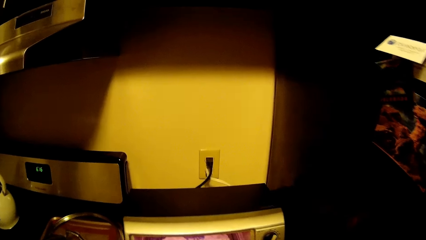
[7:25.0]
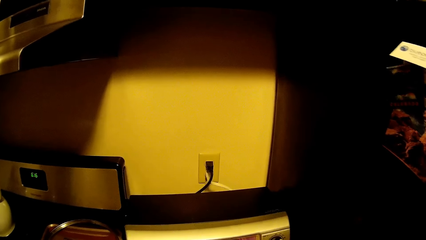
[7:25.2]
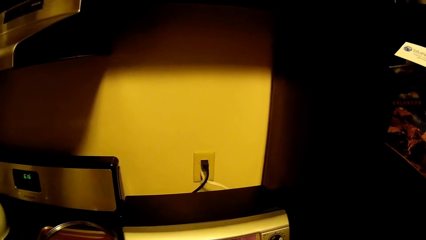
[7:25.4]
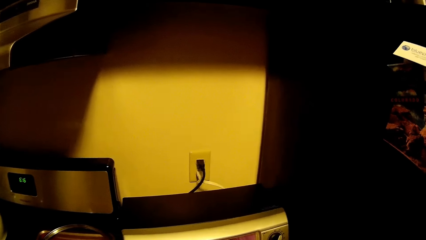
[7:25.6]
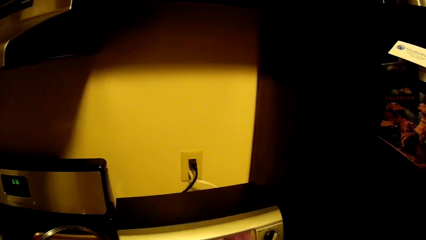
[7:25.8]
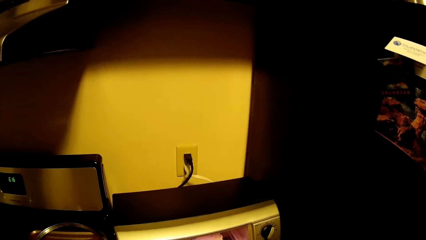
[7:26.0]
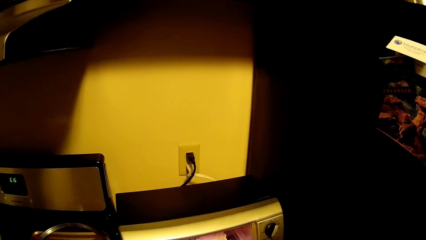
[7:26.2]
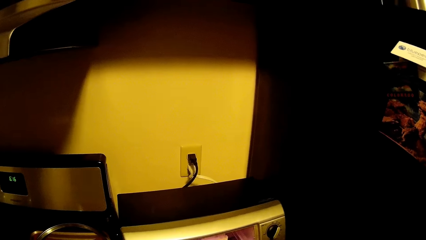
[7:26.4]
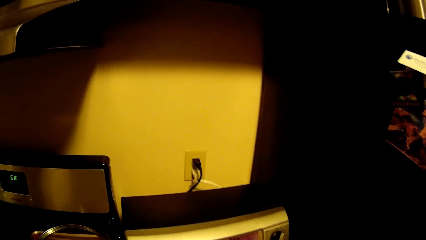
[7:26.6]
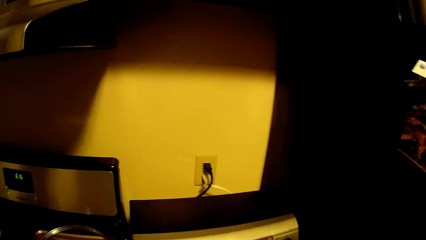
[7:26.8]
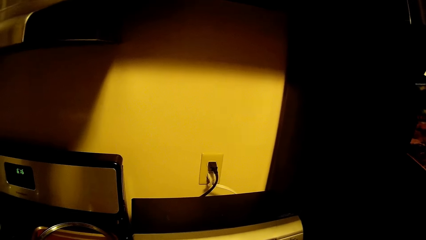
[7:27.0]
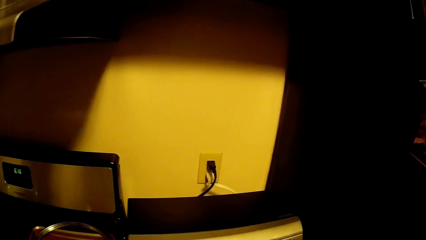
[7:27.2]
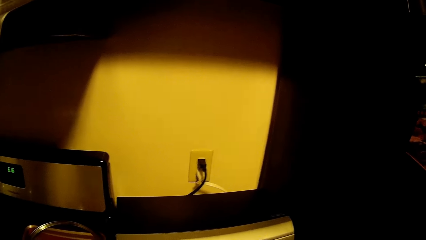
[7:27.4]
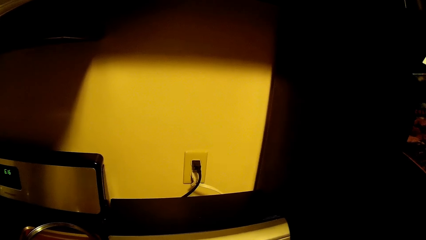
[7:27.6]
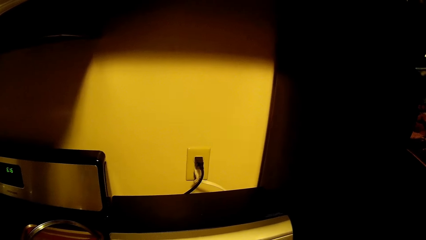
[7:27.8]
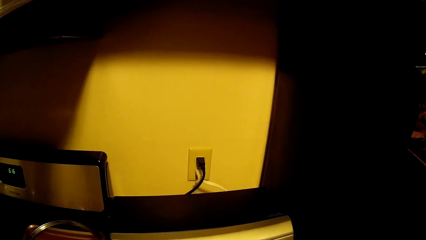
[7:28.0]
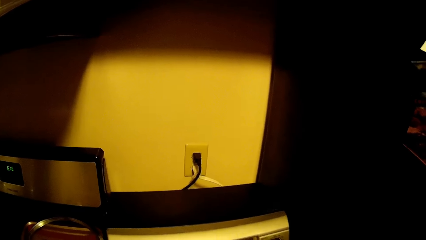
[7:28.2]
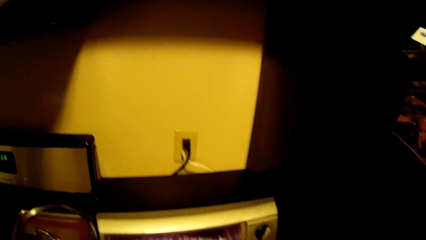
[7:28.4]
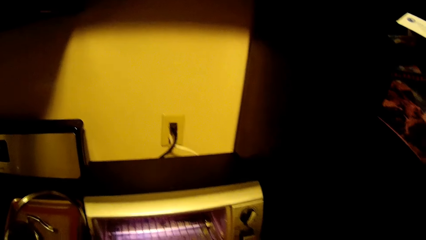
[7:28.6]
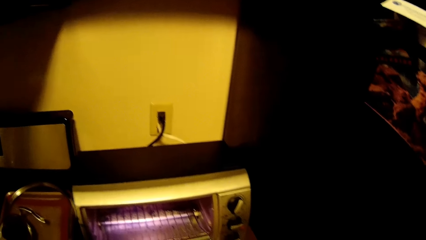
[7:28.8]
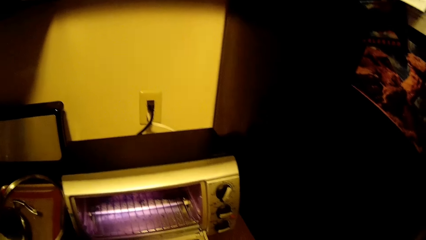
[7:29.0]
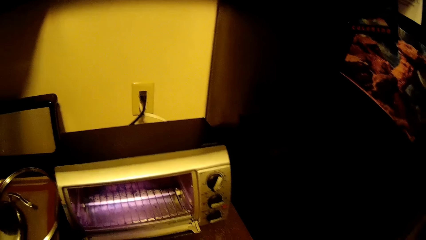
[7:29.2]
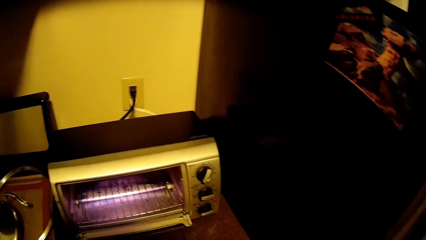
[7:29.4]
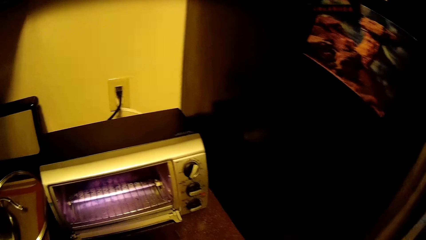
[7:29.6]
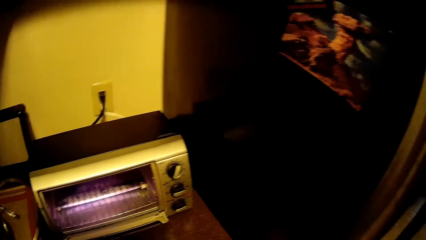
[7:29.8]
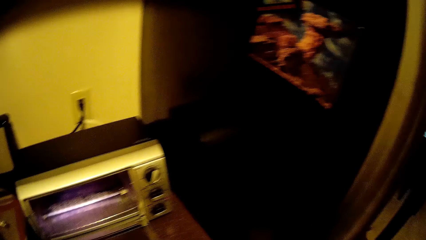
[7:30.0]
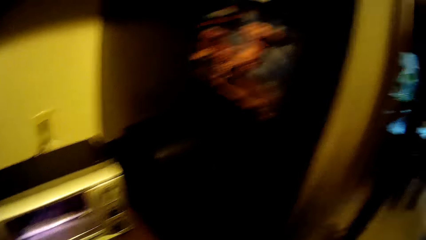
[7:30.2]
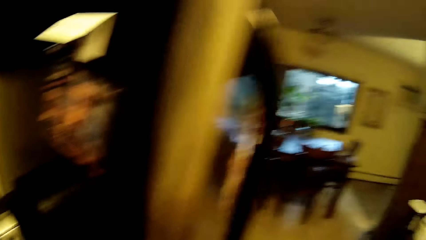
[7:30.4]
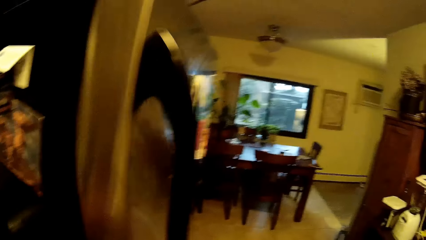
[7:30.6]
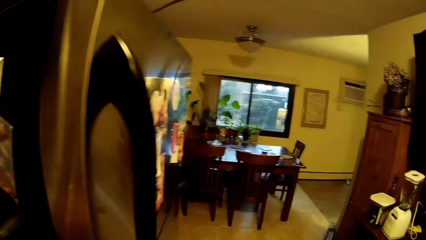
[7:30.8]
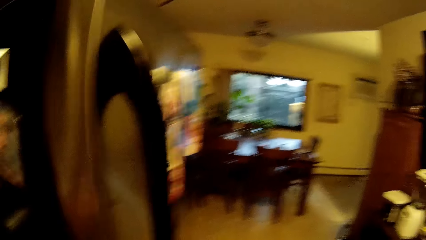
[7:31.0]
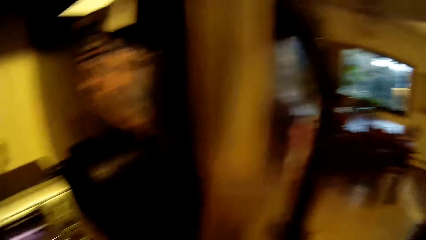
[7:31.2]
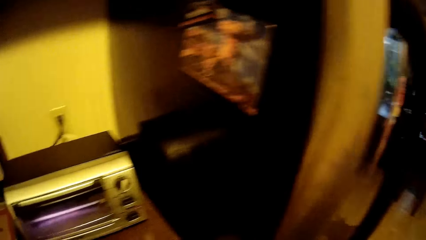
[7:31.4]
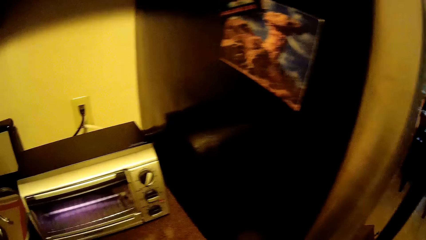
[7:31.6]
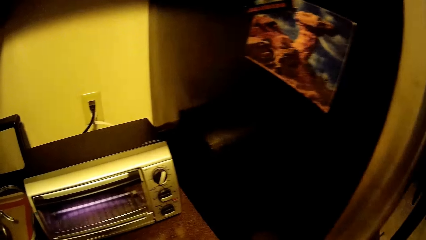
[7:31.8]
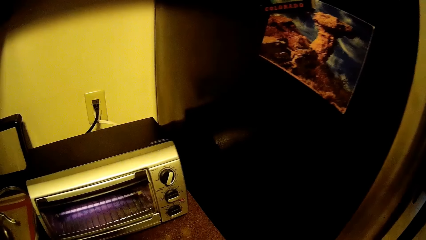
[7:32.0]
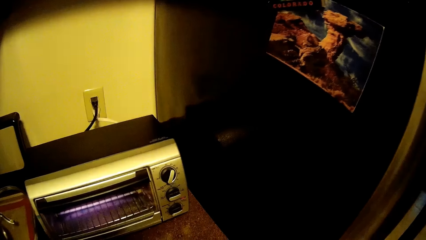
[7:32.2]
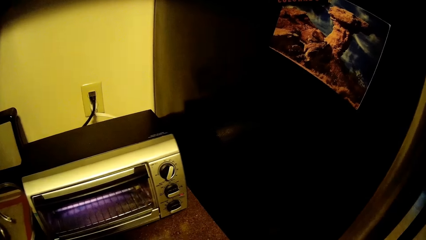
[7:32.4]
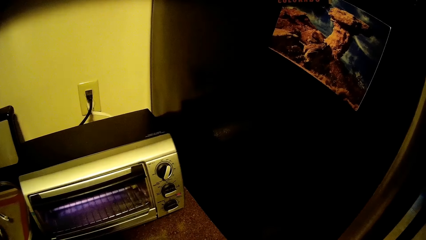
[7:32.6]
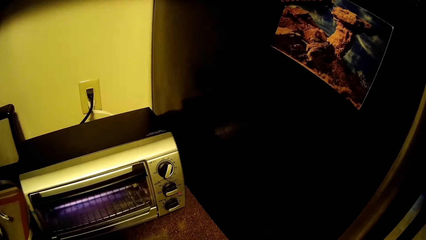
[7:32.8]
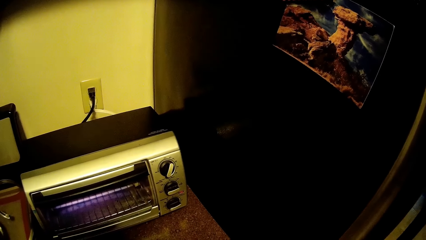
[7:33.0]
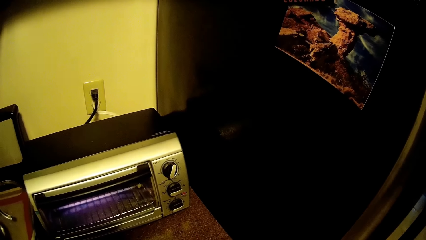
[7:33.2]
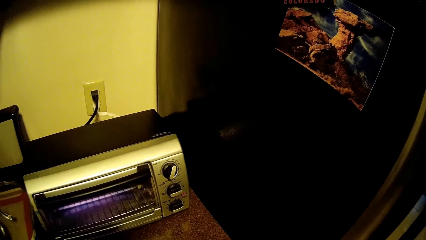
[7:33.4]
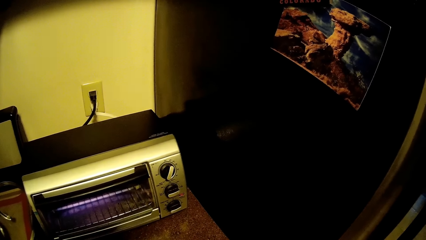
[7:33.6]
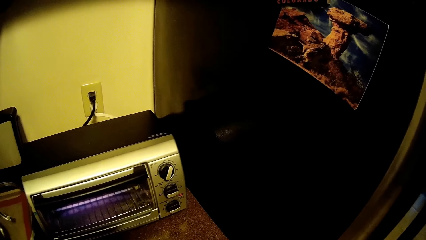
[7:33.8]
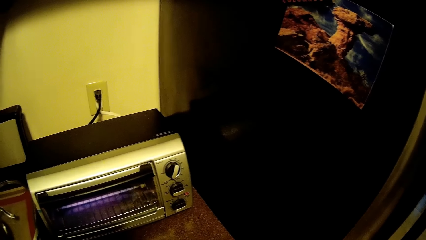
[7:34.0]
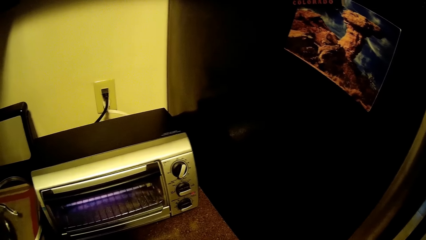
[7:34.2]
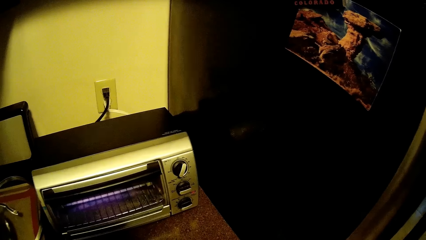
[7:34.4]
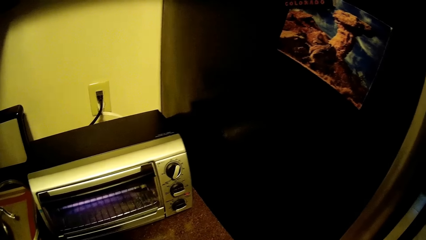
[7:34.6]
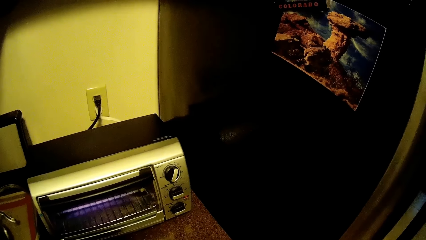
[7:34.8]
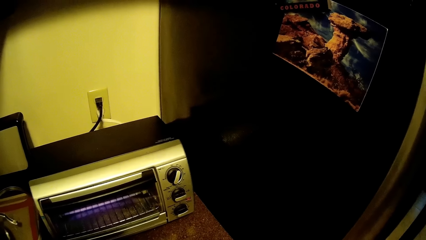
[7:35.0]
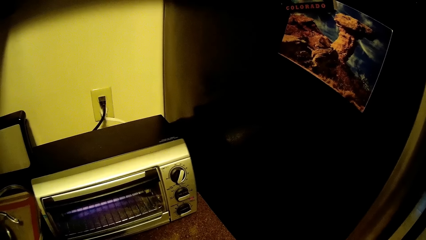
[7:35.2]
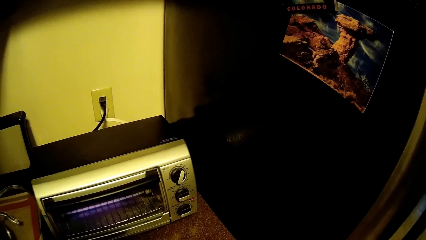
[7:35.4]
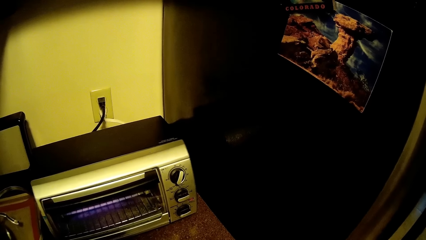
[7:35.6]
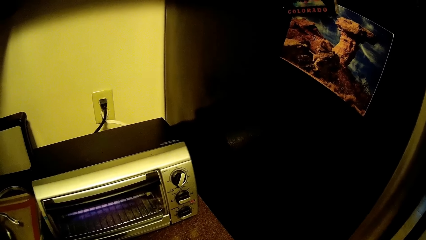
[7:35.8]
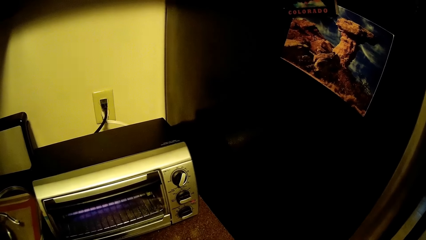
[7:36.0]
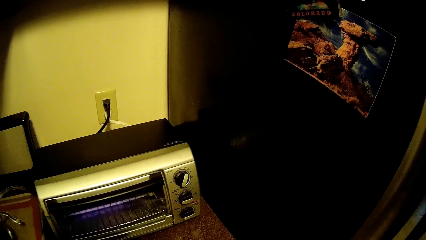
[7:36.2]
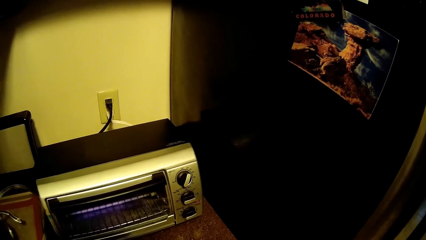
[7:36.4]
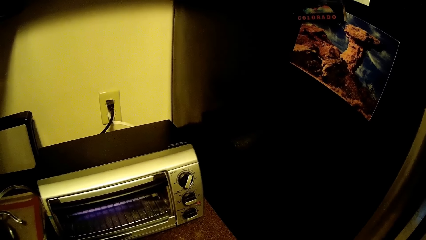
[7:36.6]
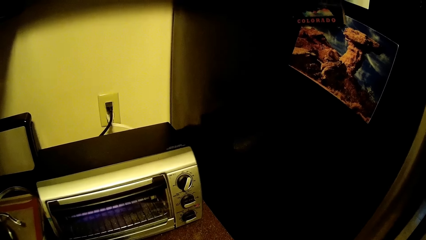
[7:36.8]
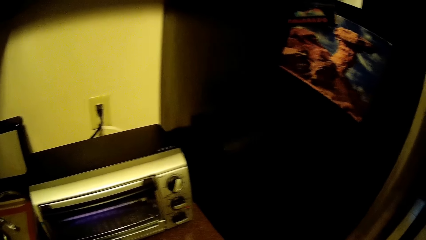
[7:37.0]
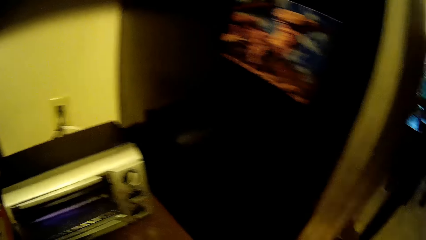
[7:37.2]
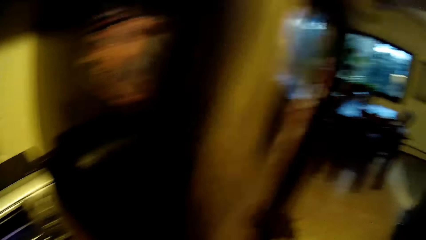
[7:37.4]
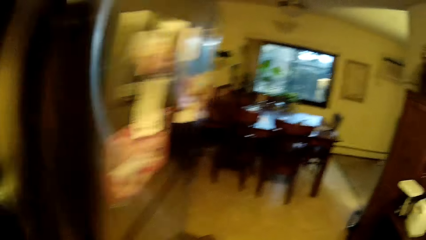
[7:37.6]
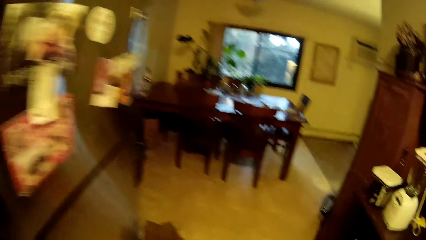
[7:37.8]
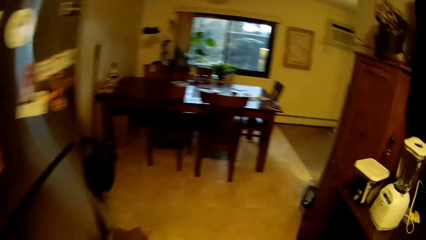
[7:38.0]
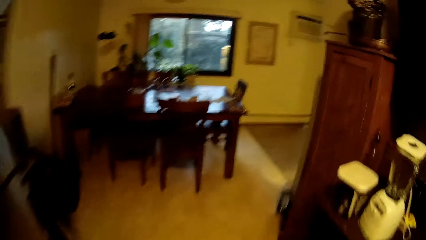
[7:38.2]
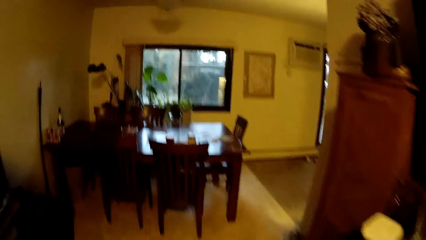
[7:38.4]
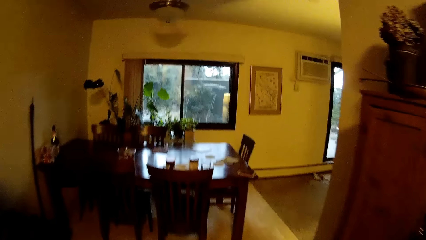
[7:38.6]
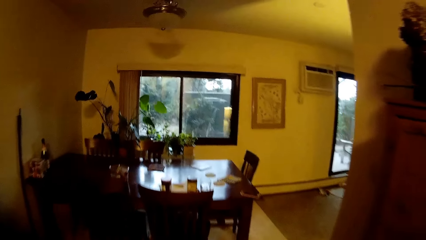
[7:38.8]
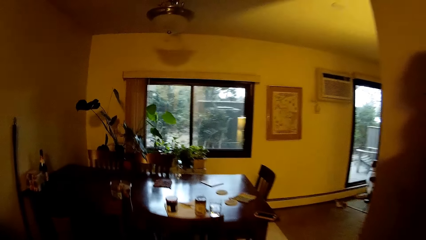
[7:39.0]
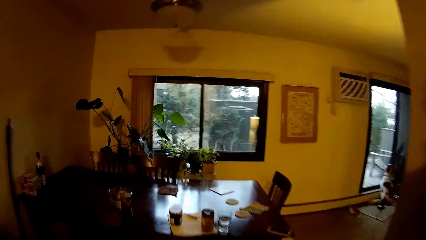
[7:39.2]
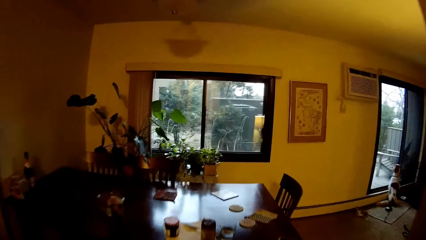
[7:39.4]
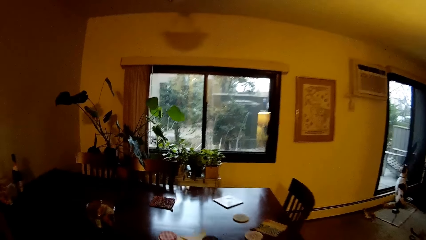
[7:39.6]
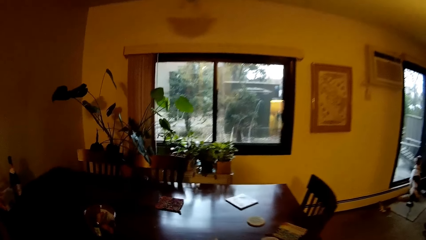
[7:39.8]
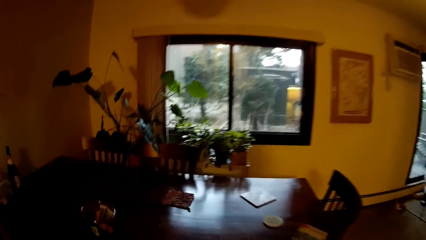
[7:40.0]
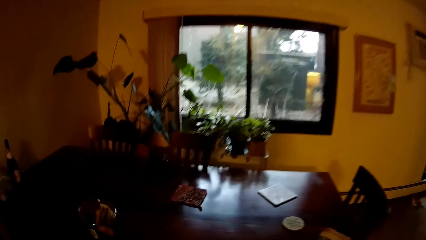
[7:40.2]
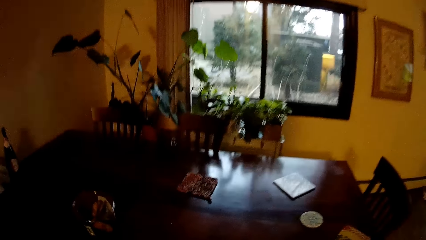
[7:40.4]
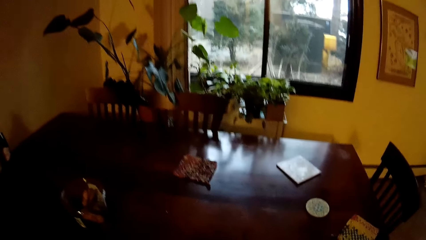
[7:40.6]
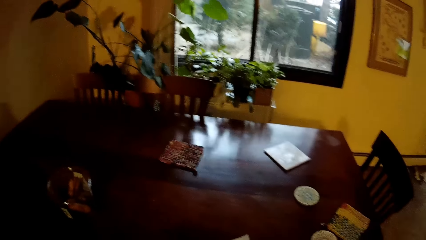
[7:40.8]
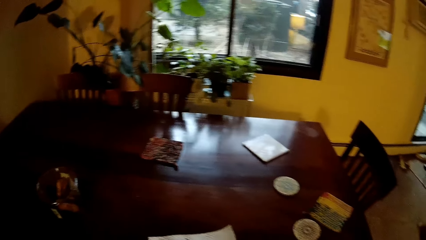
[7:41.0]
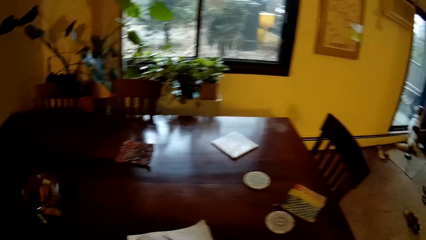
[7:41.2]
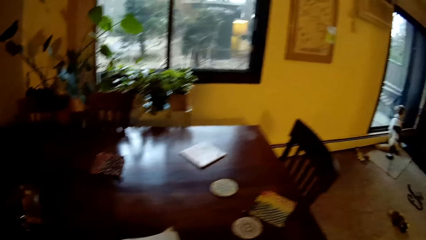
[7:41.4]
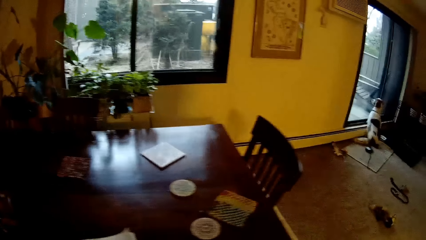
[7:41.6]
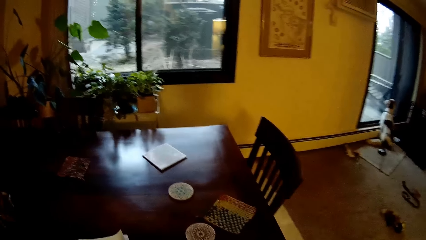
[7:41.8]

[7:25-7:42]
The camera wearer walks around a room. They look around the room. They walk around the room.
